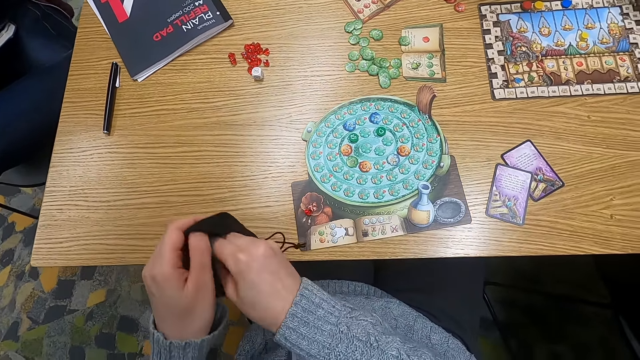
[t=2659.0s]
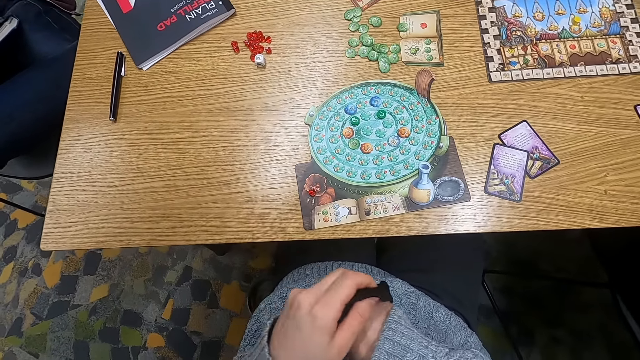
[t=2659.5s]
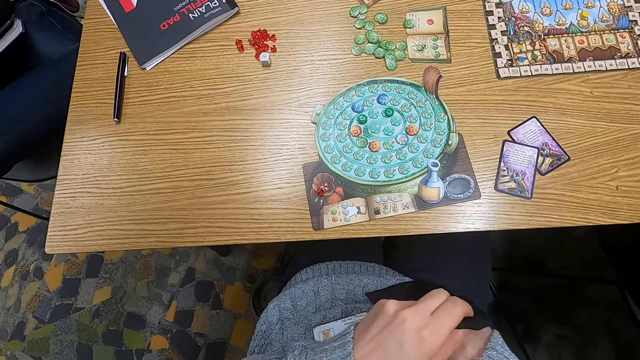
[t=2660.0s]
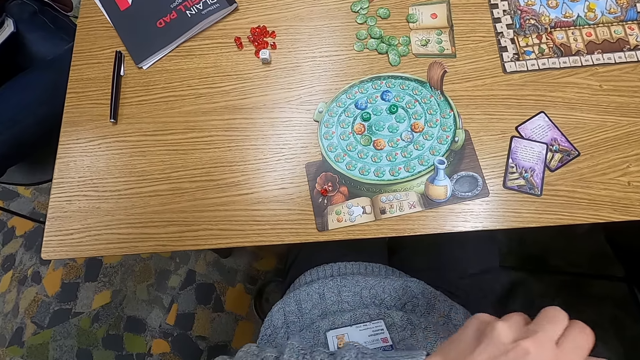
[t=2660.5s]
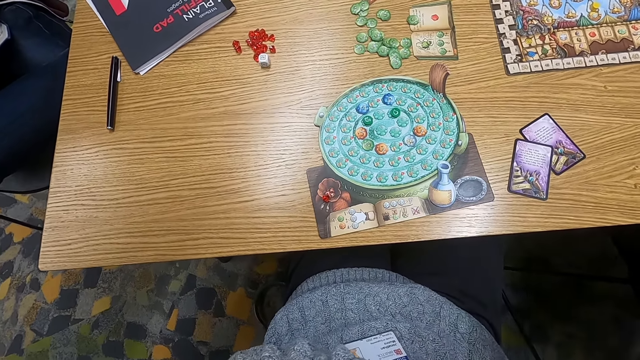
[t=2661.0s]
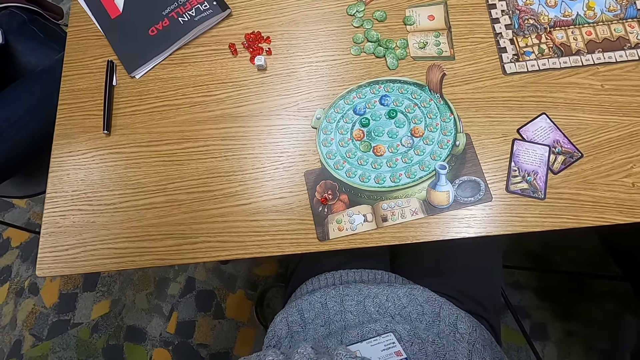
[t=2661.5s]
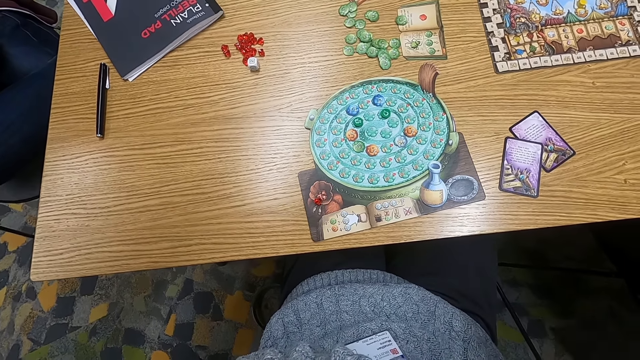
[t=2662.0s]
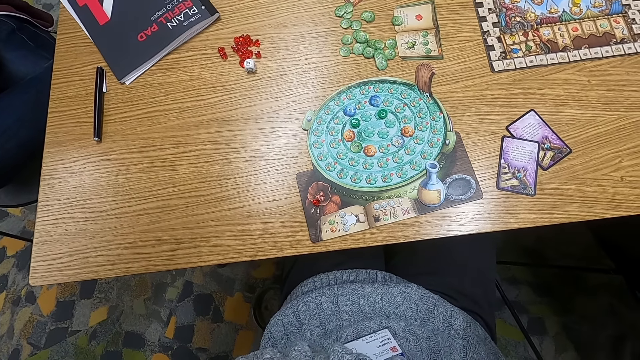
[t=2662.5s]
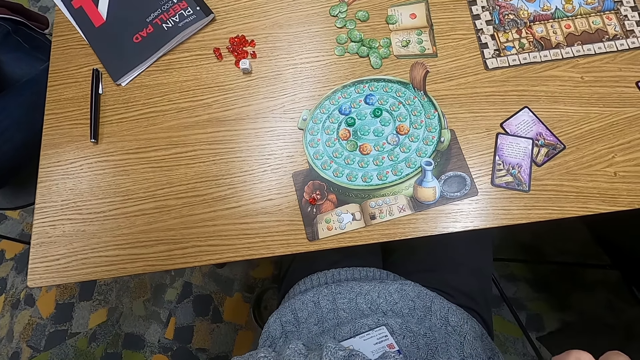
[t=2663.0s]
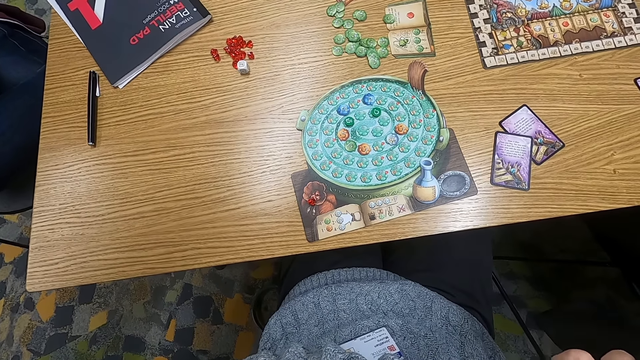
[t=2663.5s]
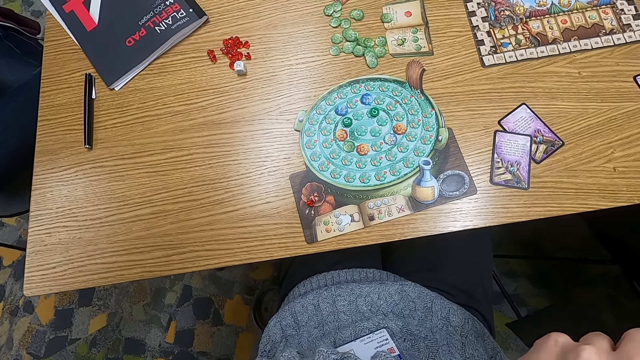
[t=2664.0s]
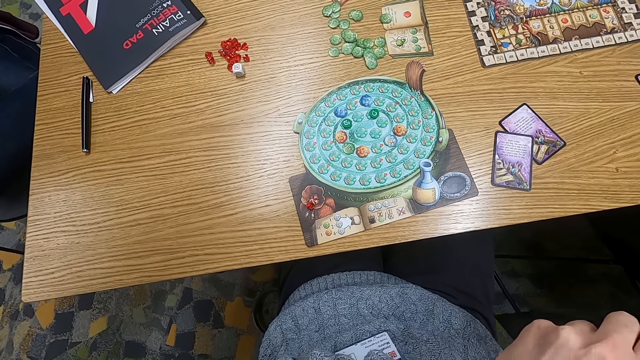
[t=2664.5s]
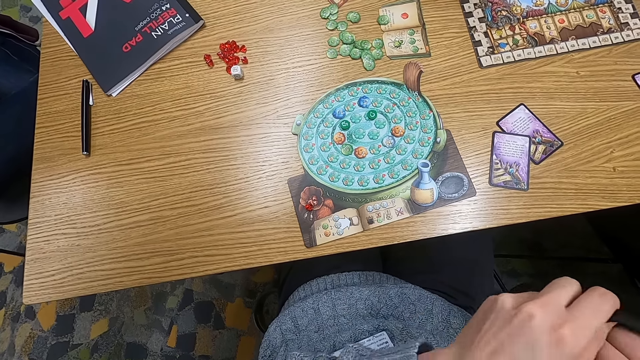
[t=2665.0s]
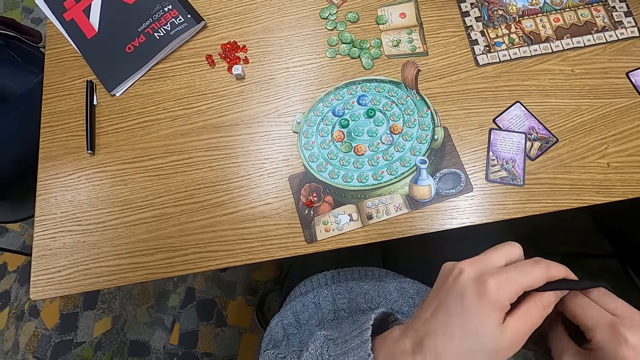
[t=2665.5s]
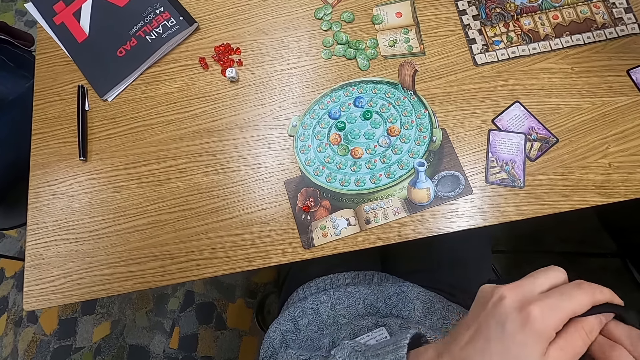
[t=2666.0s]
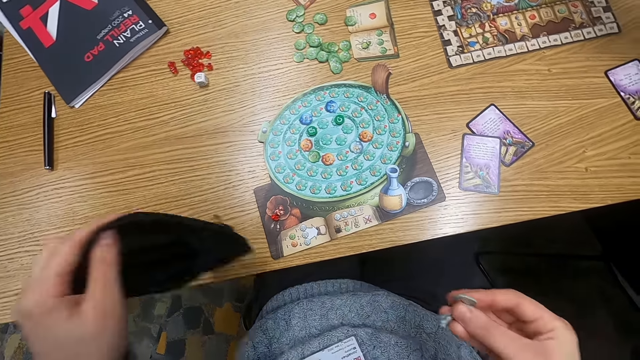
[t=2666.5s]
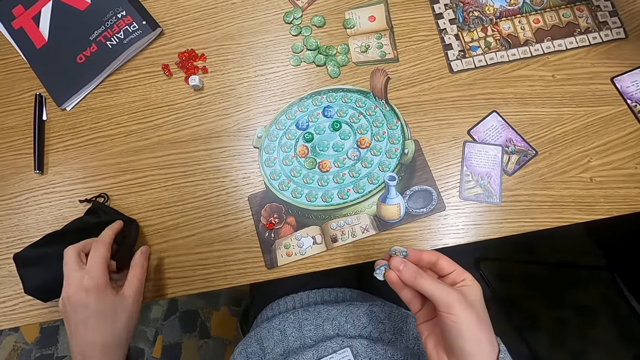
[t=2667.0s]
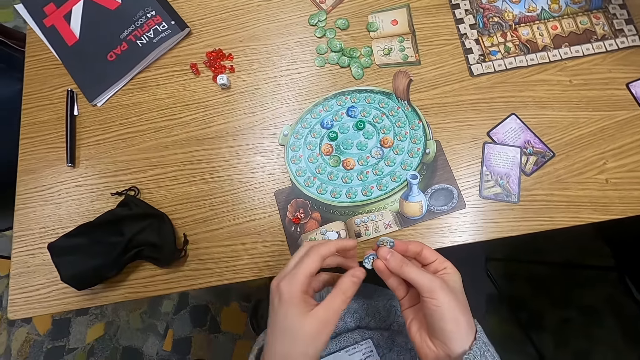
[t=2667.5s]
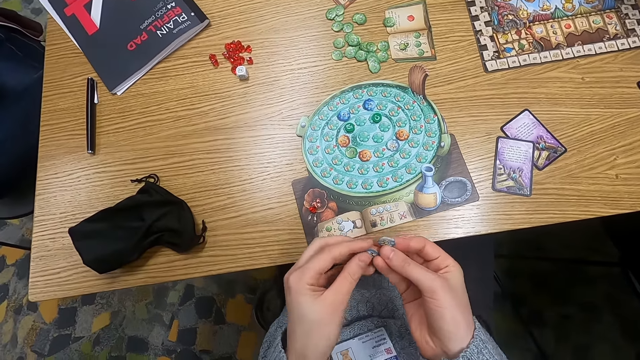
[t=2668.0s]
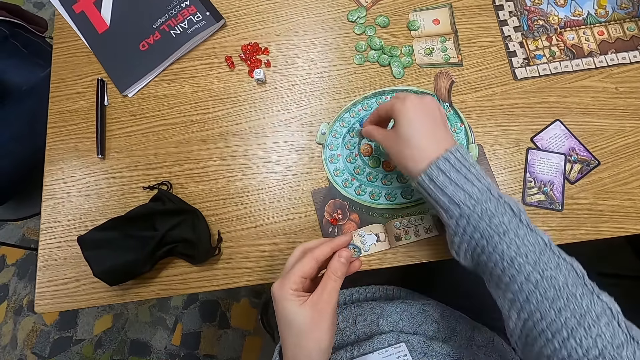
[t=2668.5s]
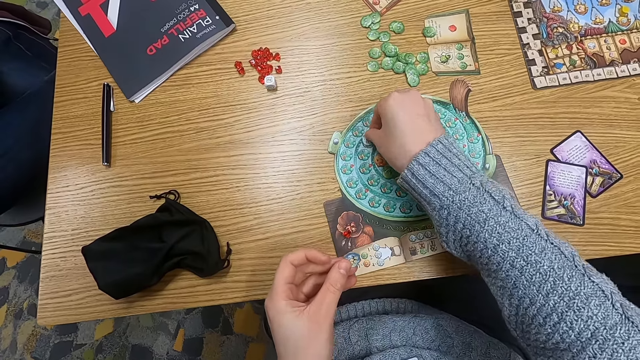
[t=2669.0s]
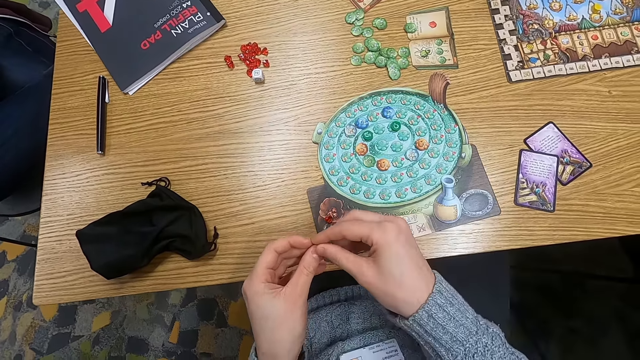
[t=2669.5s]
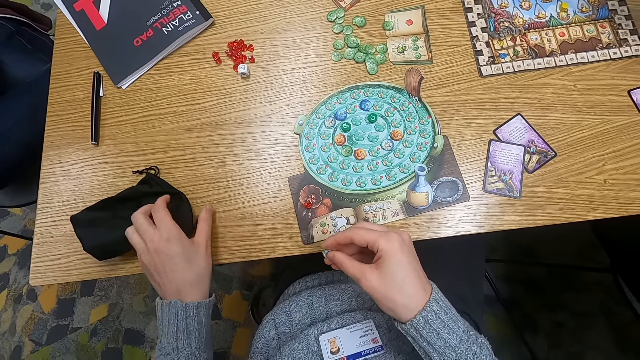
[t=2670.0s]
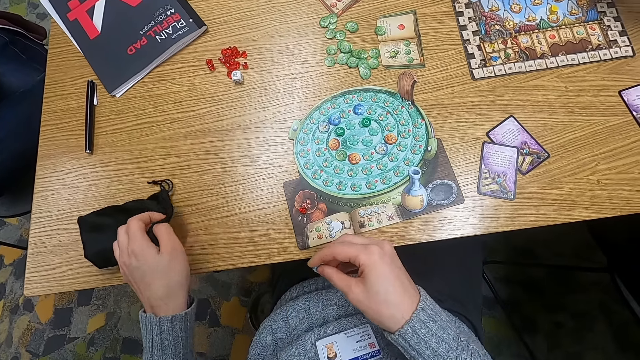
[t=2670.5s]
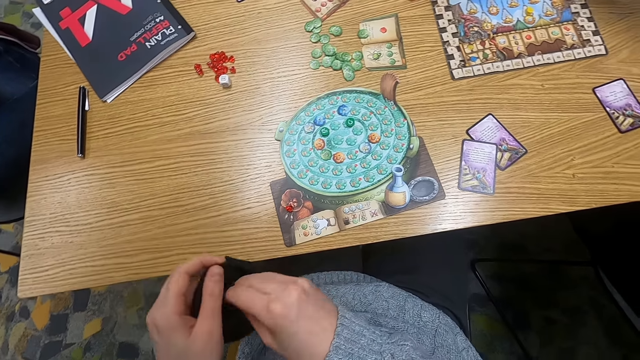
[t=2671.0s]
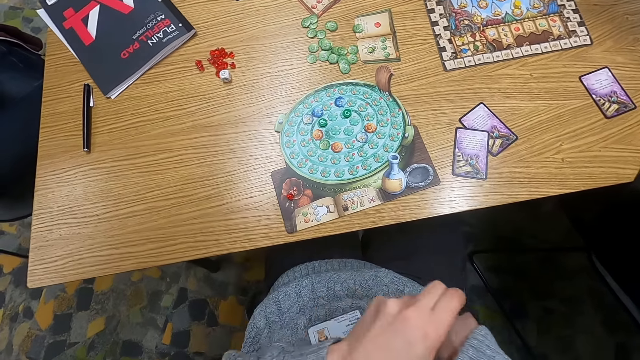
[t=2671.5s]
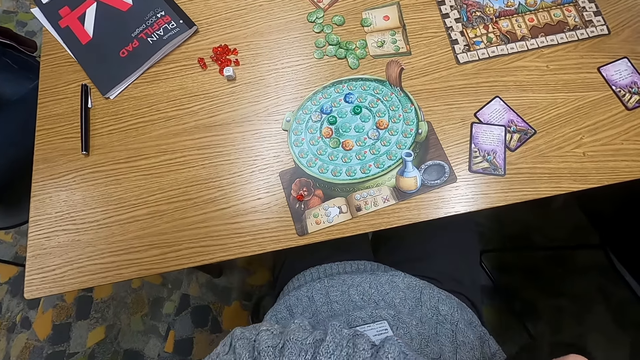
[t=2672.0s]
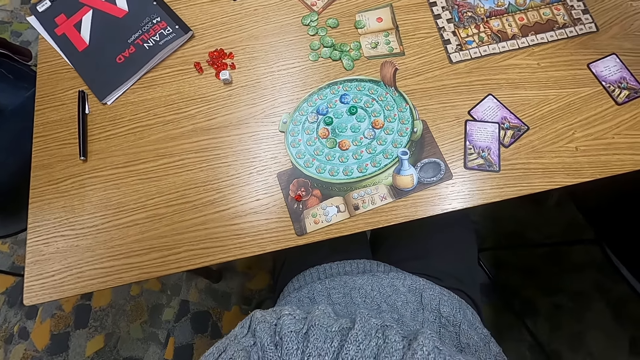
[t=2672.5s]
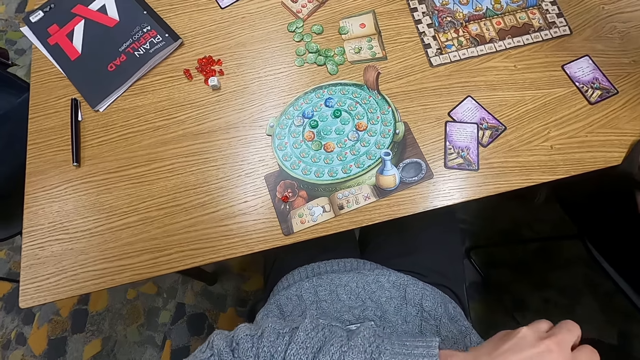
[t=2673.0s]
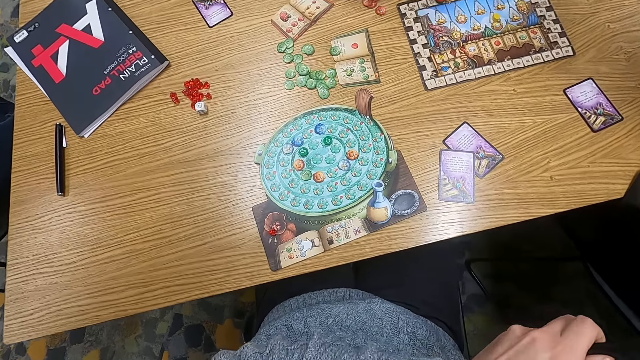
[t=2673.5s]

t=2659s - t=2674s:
The camera wearer holds a bag. They place dice in a pouch. They hold something. They place down the pouch. They hold something. They play something. They place down a dice. They pick up the bag. They place dice in the pouch.

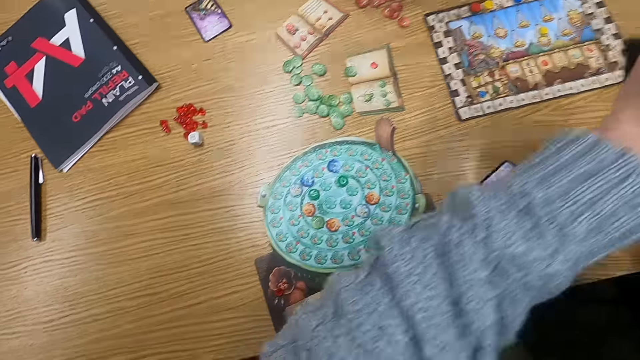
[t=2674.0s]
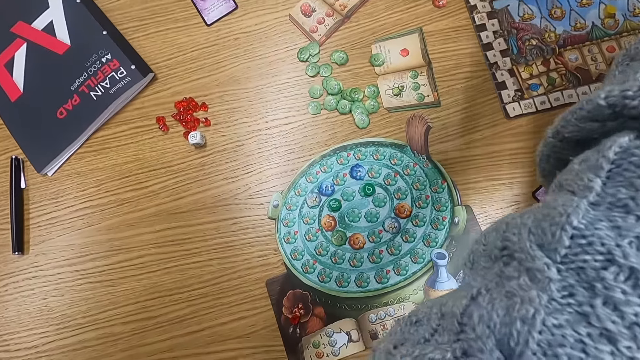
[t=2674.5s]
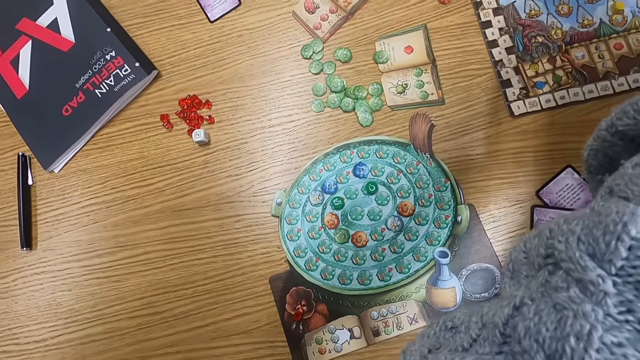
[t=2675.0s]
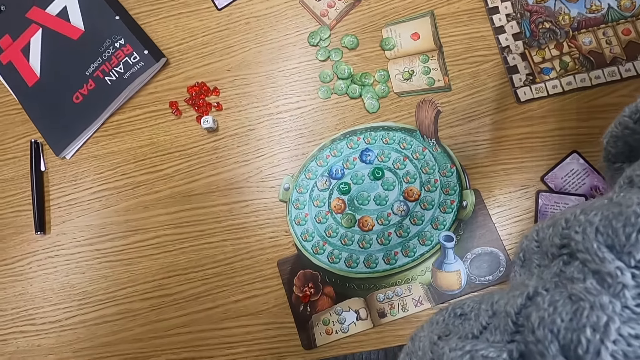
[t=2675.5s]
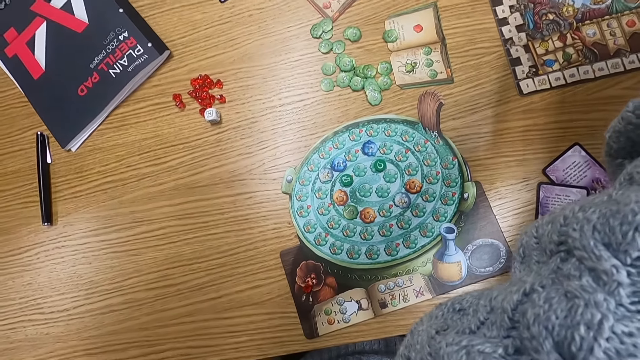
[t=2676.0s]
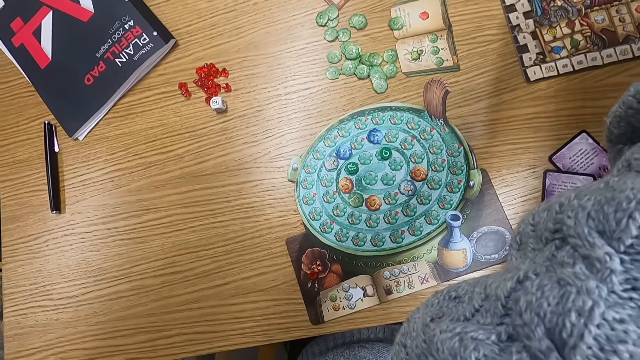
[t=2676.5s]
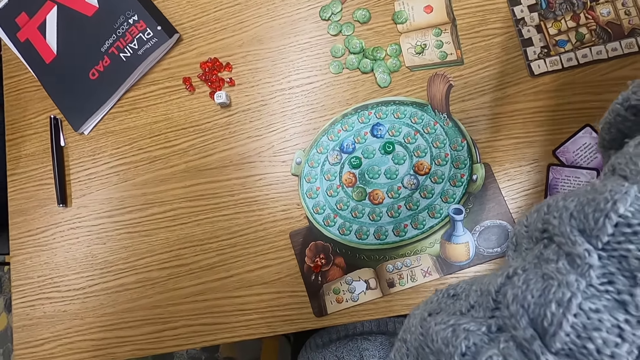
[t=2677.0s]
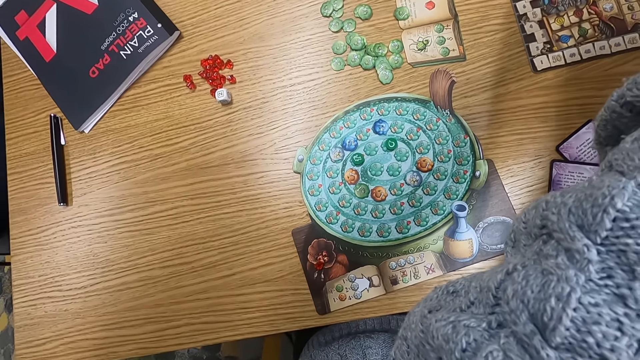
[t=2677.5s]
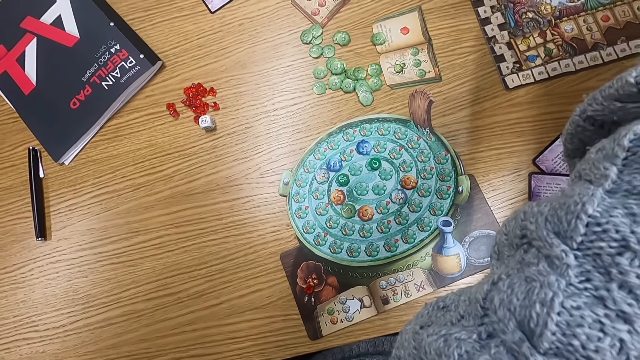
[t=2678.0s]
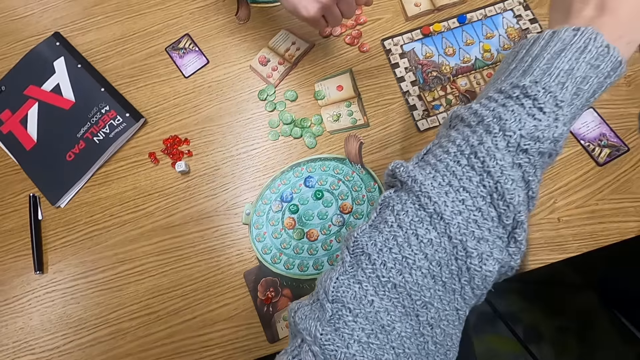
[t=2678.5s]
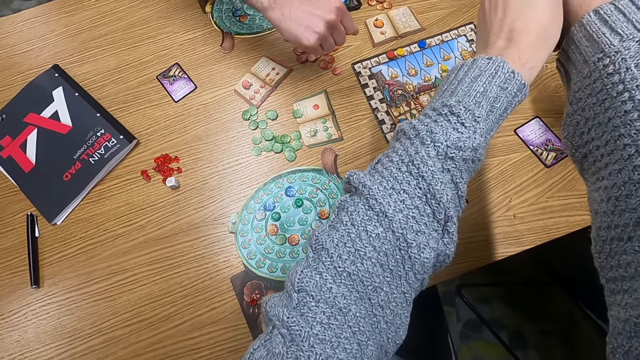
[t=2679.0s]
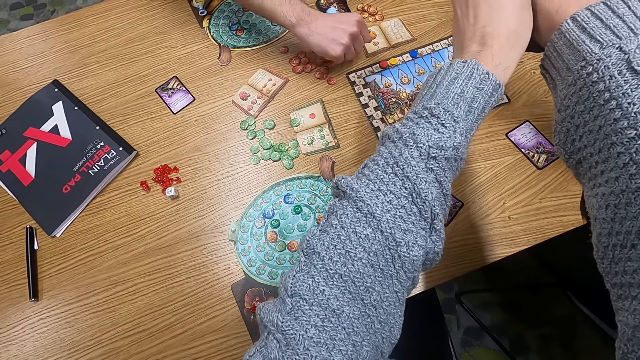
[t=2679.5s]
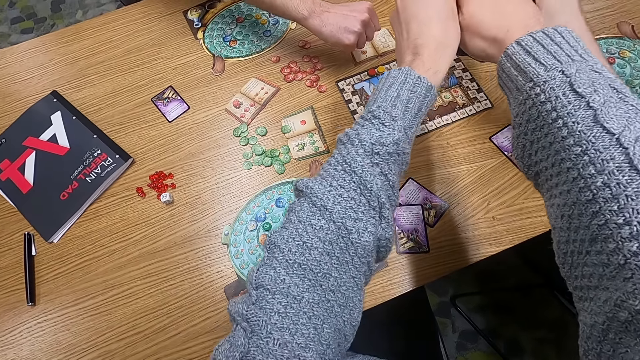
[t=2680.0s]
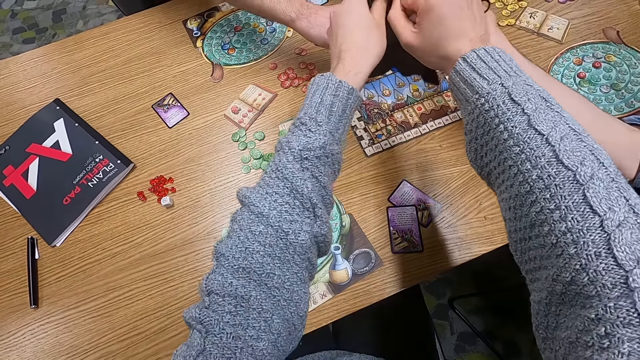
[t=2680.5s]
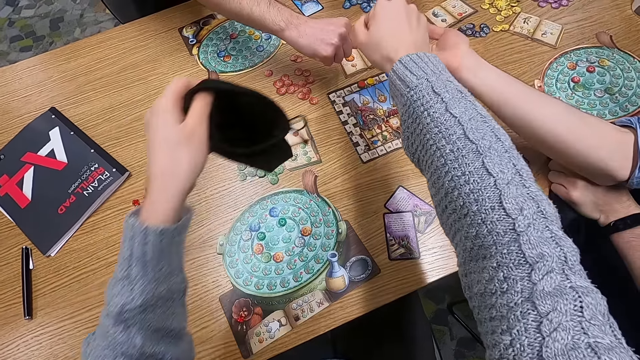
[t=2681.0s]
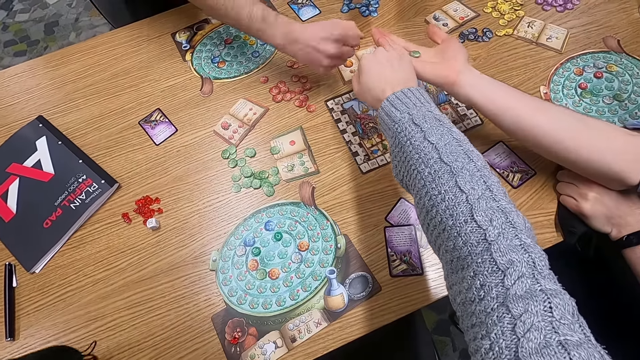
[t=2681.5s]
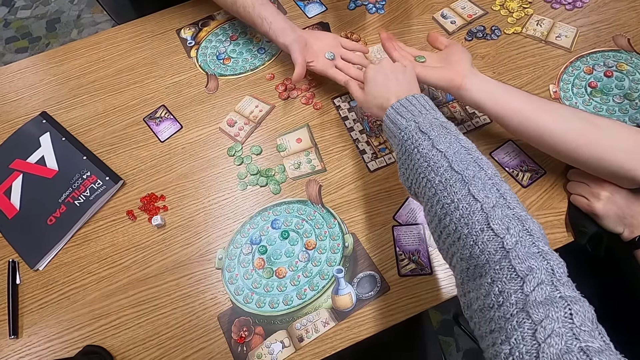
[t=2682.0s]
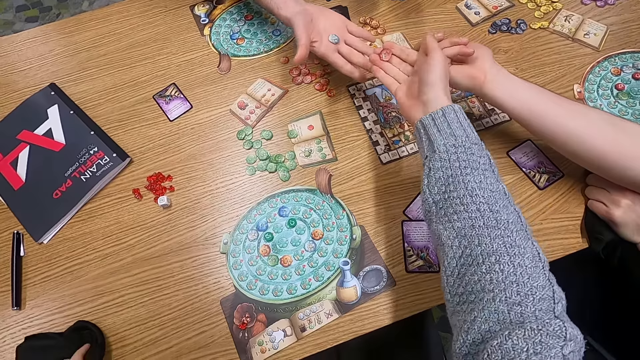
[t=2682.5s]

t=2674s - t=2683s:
The camera wearer holds a bag. He does something. A man stretches his hand. Another man stretches his hand. The camera wearer stretches his hand. A person holds dice on the hand. Another person holds dice on the hand. The first man unfolds his hand. The other man unfolds his hand.
